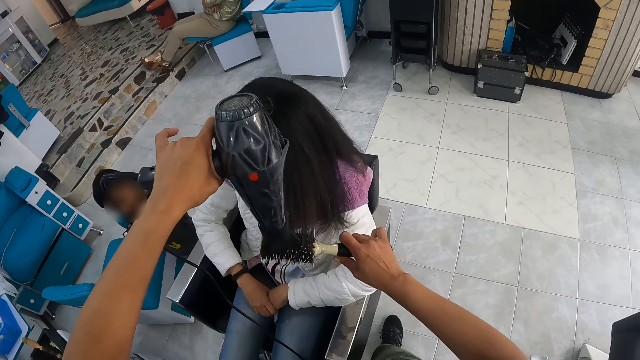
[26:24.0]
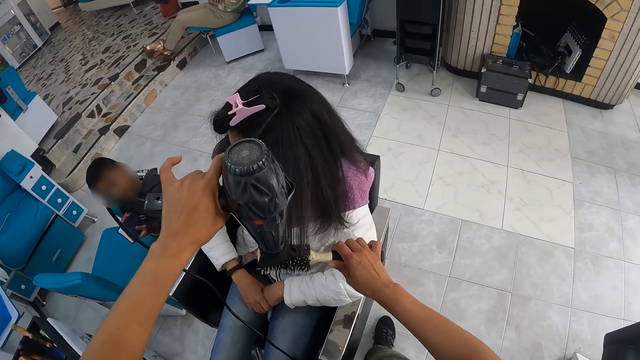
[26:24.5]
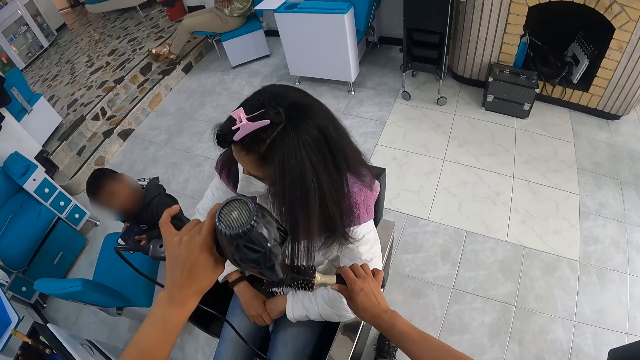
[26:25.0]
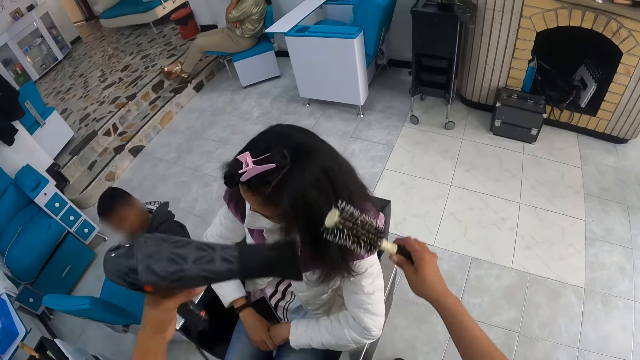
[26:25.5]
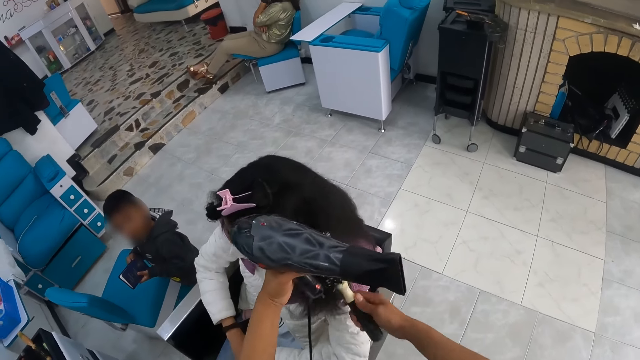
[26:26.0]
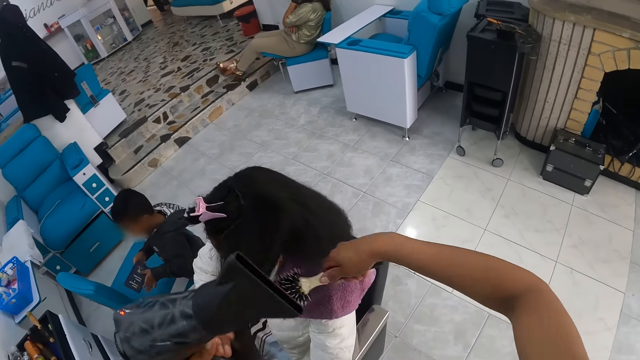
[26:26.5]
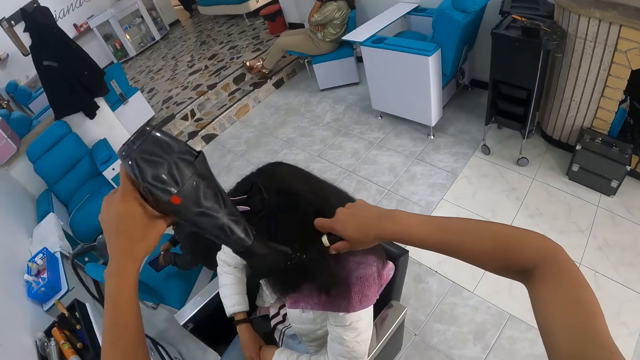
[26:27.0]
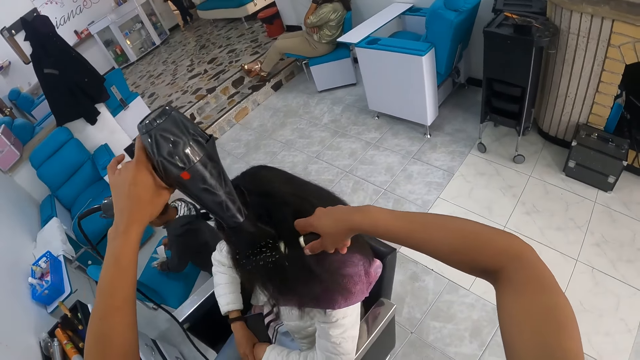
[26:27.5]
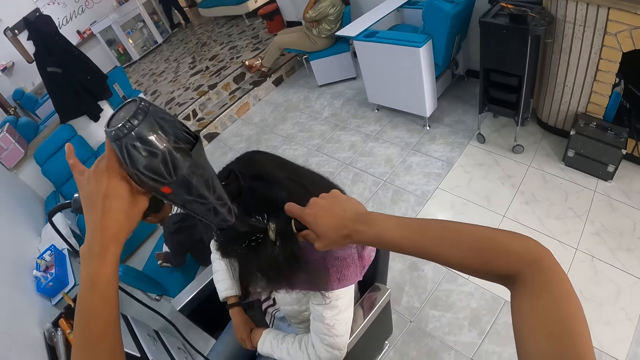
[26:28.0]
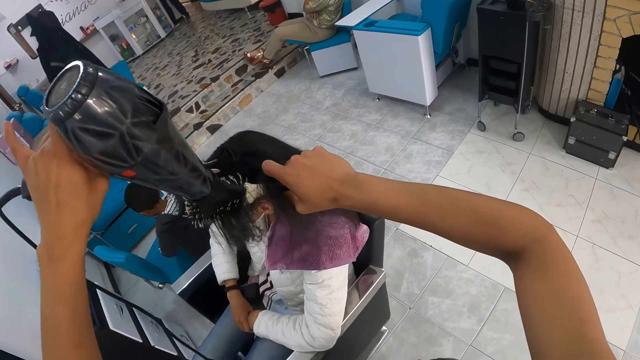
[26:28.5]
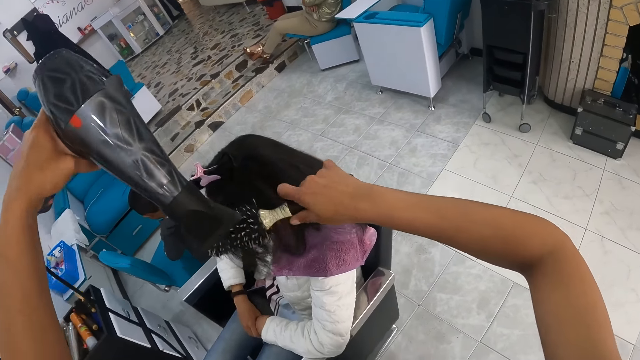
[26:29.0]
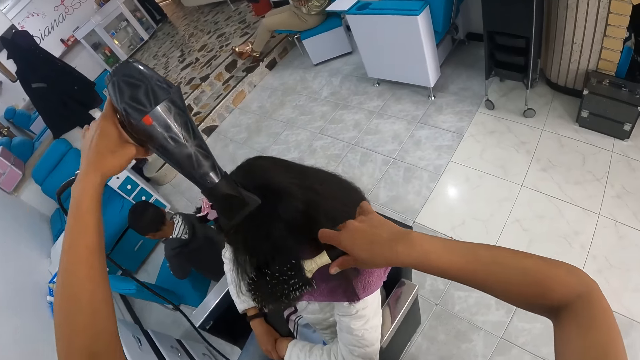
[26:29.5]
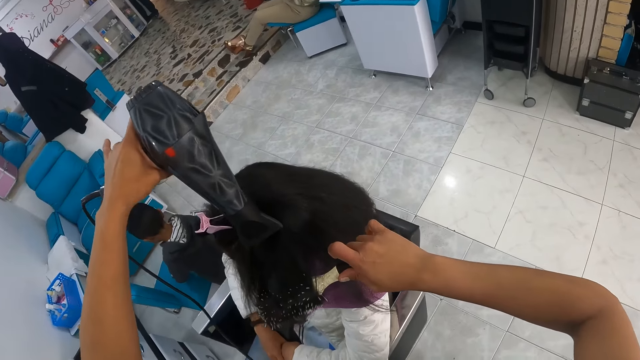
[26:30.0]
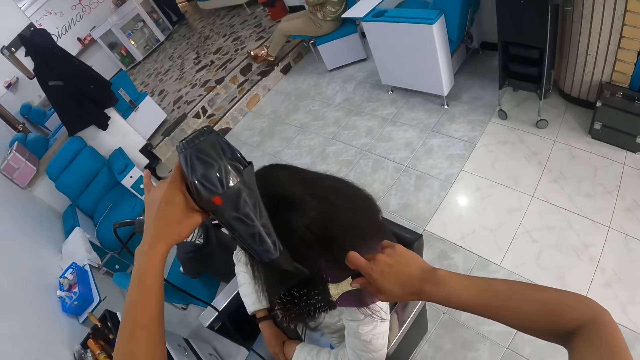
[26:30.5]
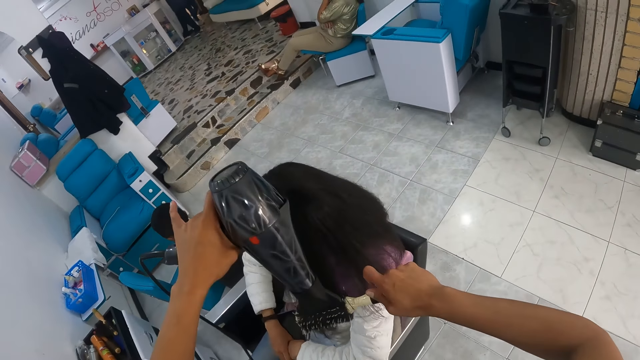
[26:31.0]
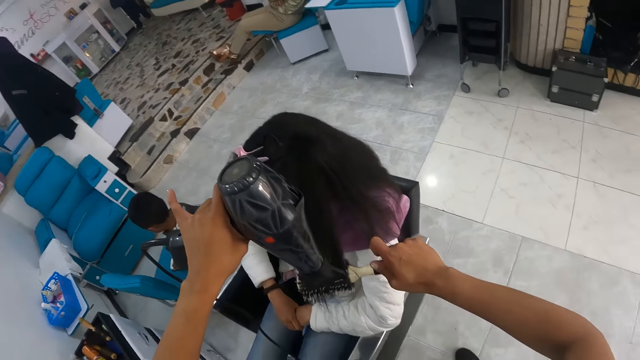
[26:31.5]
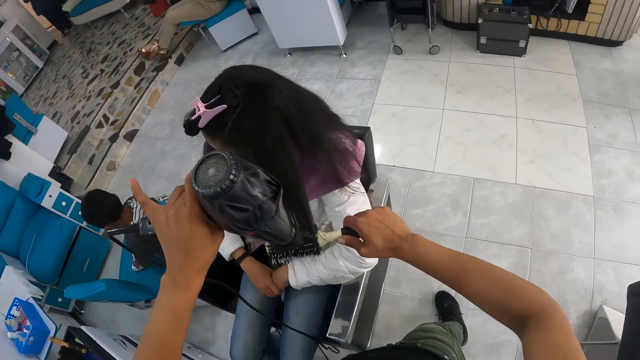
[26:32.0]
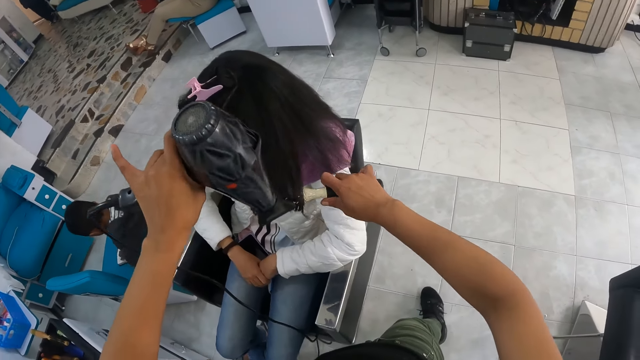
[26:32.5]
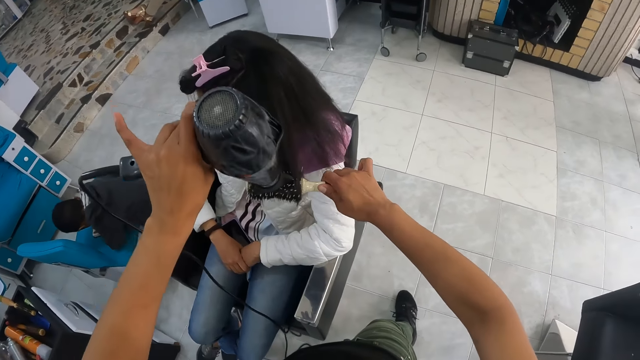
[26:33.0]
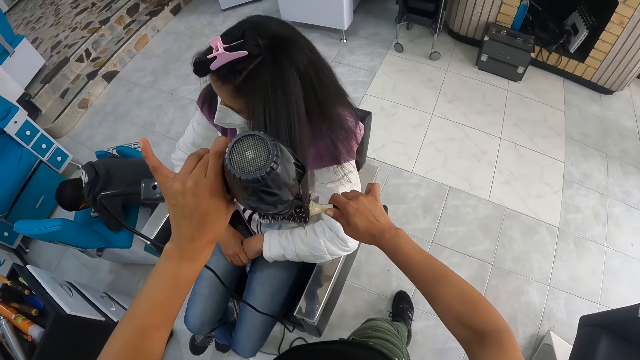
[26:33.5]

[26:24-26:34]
The camera wearer holds the woman's hair with her left hand. The boy opens the book with both hands and drops the book on the chair with both hands.

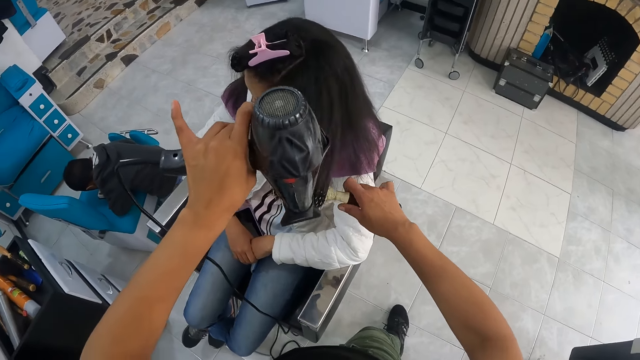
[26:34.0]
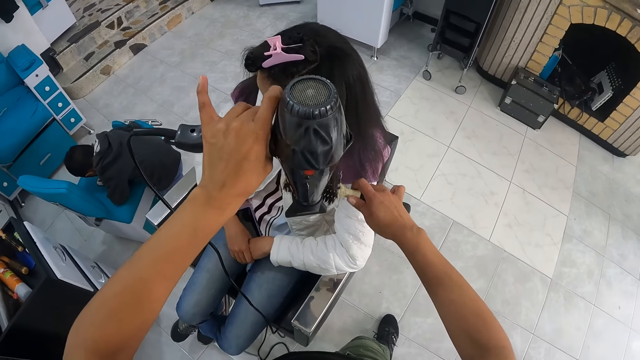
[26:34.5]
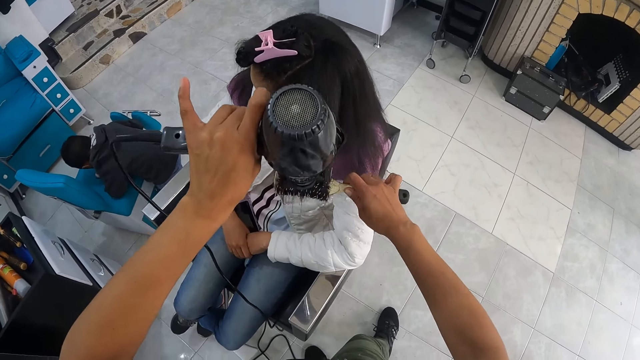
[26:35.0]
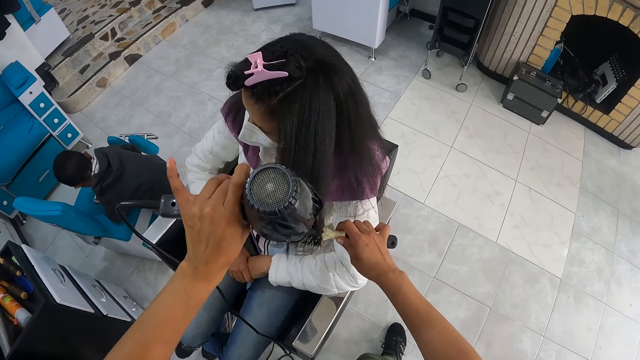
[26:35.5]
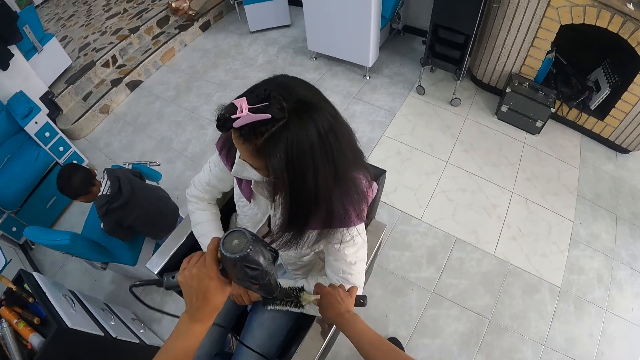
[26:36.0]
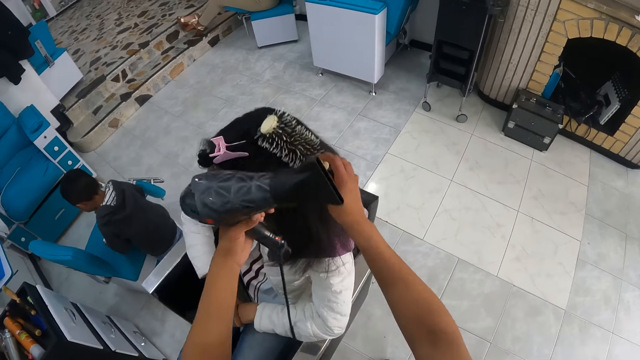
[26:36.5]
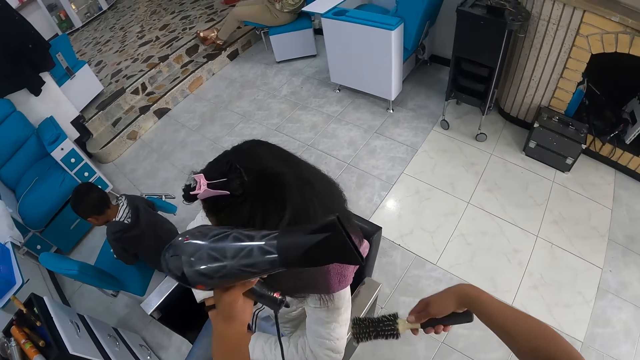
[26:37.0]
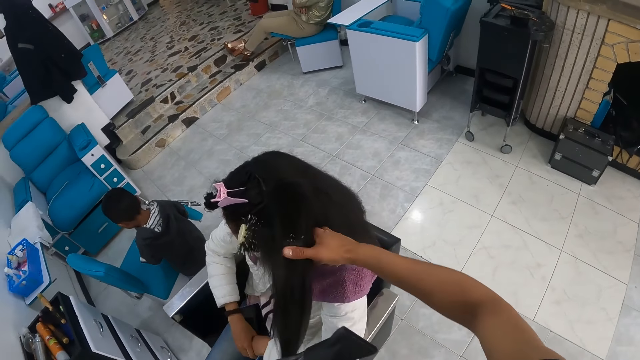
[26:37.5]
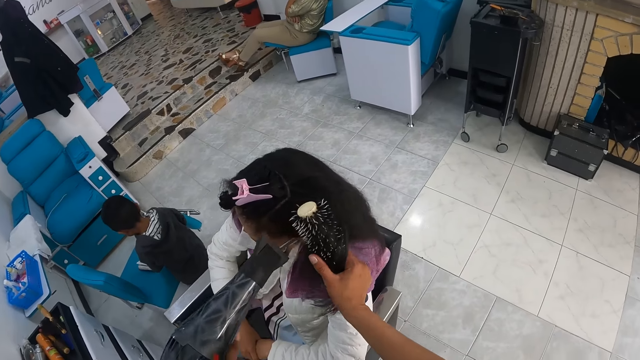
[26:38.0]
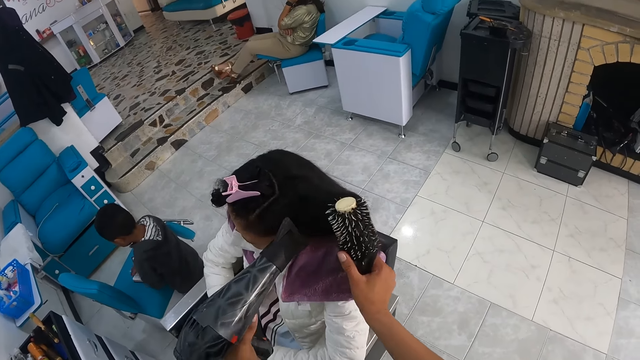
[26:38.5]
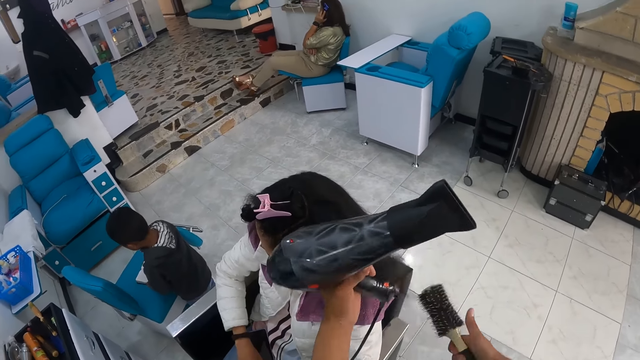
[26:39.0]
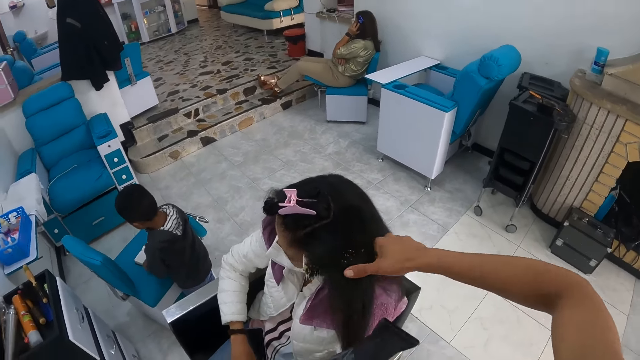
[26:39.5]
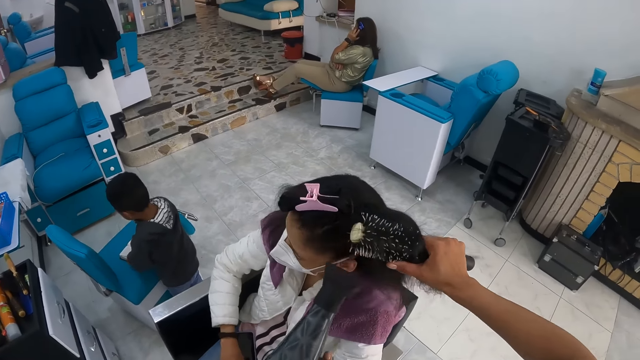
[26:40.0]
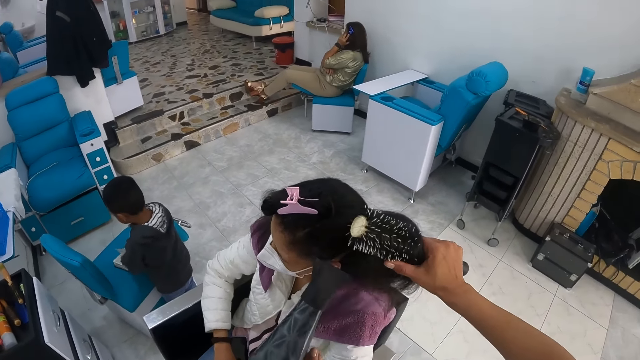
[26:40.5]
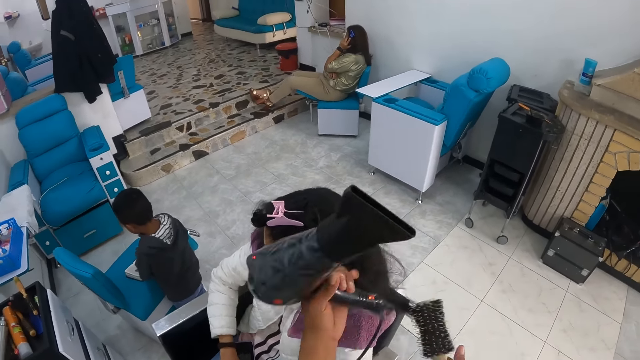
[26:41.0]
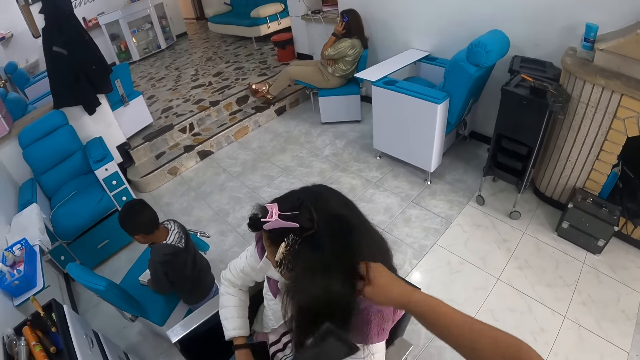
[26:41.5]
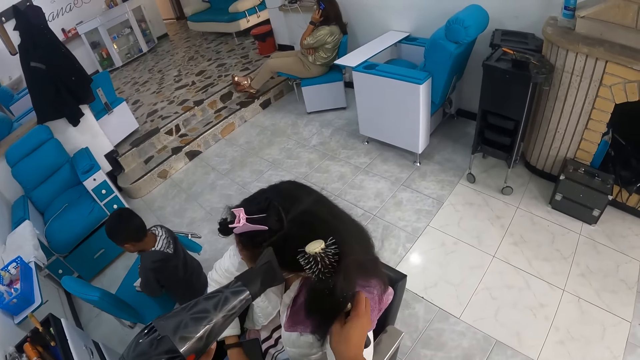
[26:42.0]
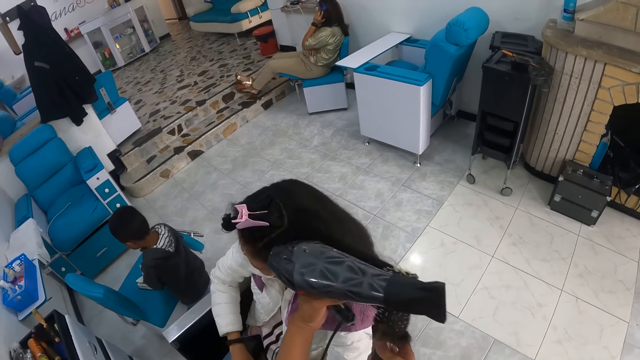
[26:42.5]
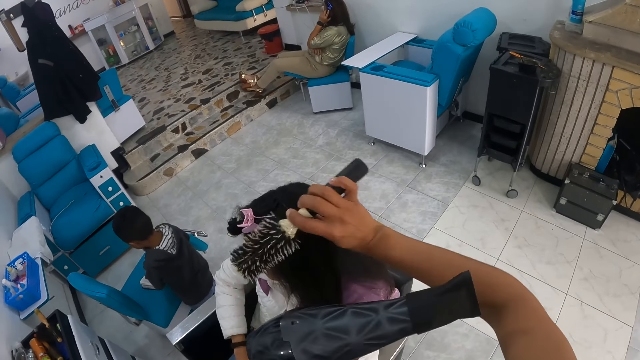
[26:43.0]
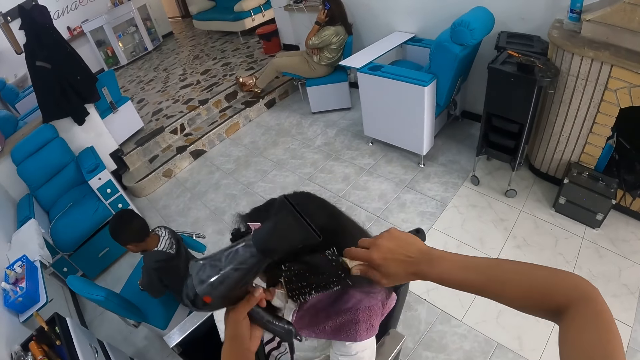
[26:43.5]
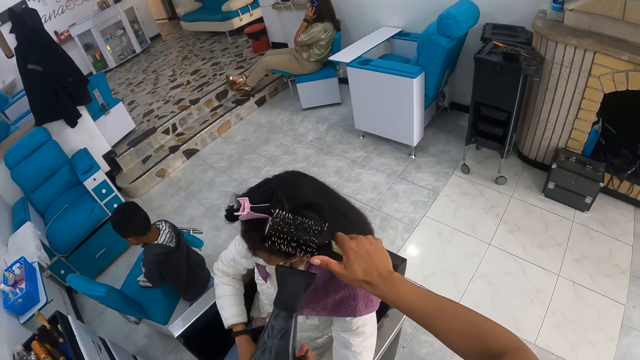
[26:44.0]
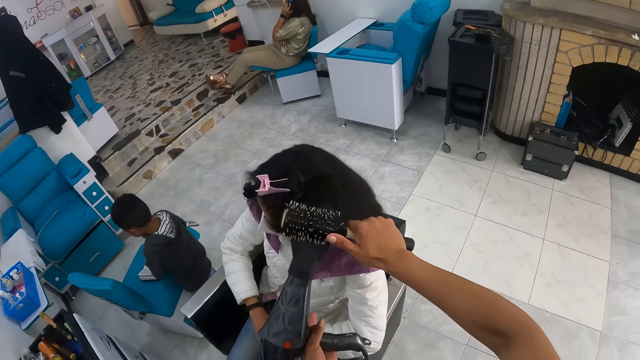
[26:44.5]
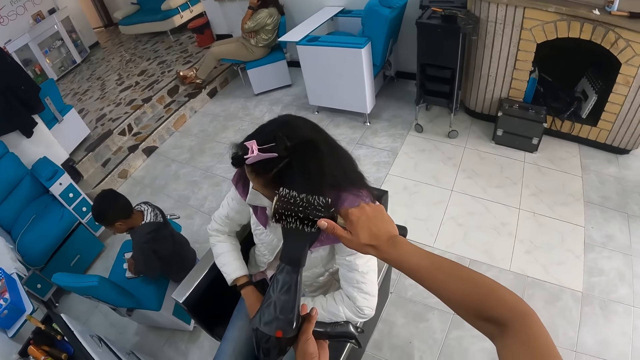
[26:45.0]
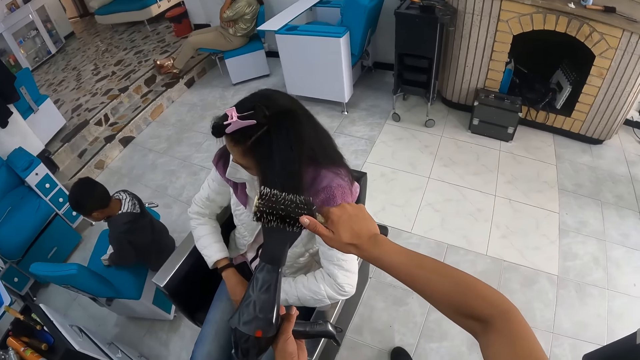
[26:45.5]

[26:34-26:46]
The camera wearer holds the woman's hair with her left hand. She holds the woman's hair with her left hand again. The boy flips the pages in the book with both hands. The camera wearer holds the woman's hair with her left hand. She holds the woman's hair with her left hand again.
